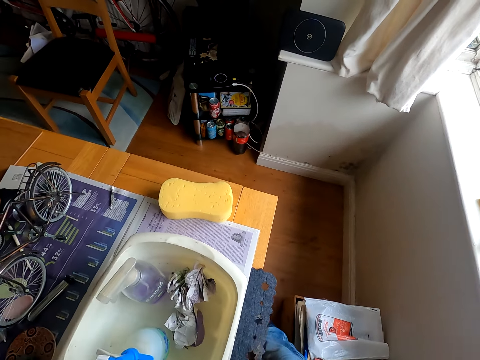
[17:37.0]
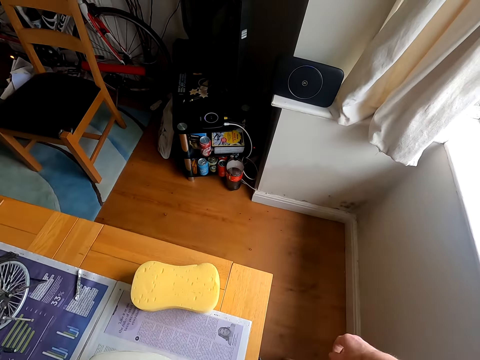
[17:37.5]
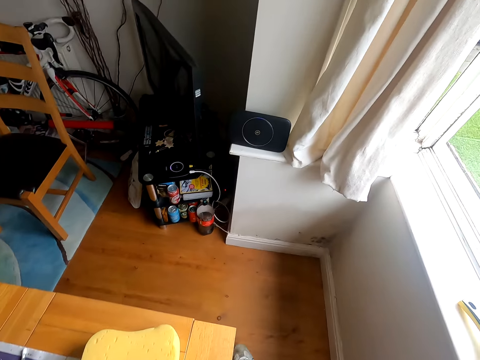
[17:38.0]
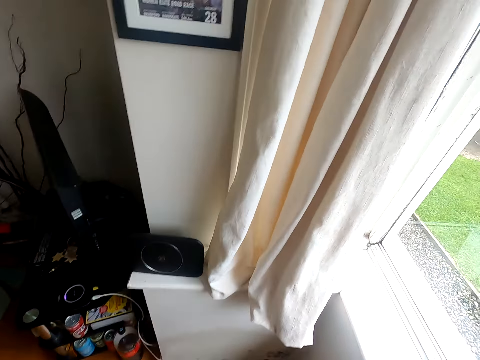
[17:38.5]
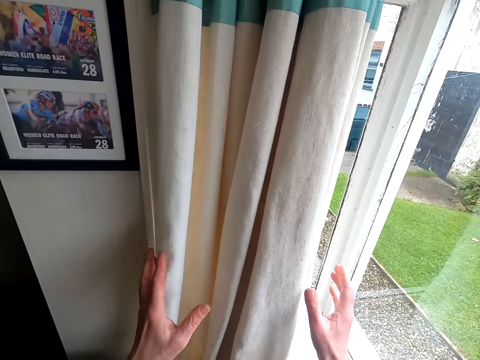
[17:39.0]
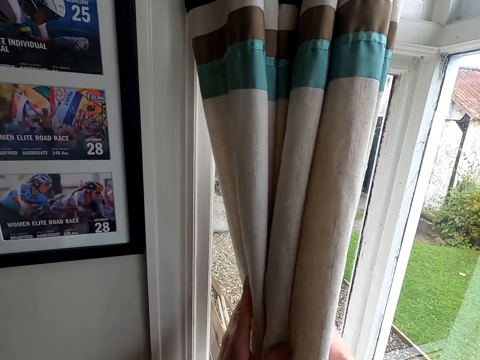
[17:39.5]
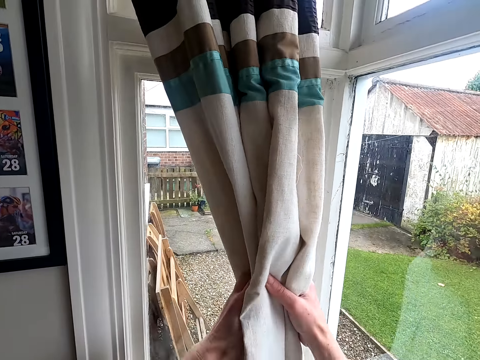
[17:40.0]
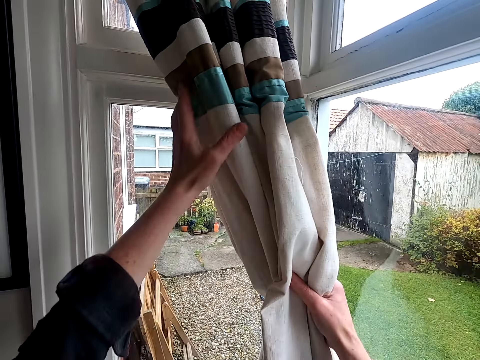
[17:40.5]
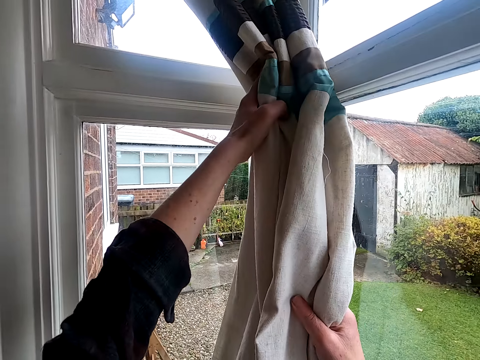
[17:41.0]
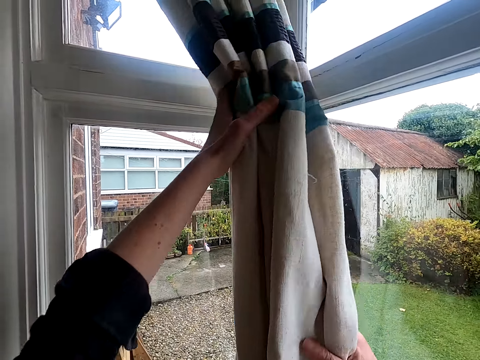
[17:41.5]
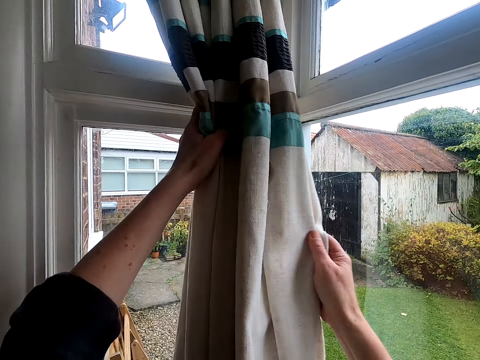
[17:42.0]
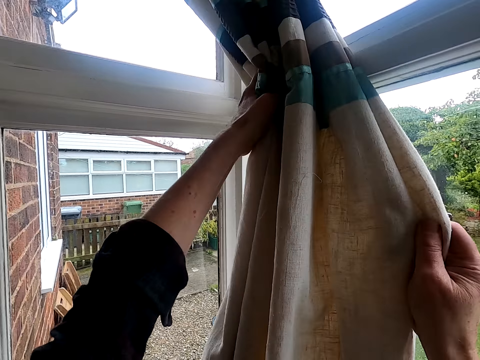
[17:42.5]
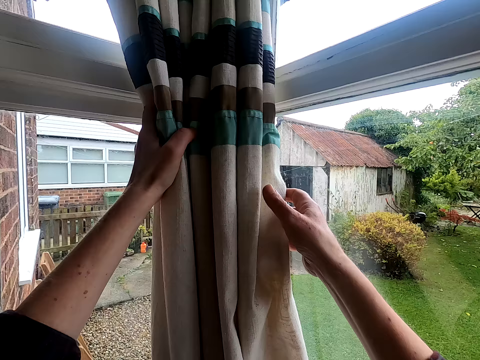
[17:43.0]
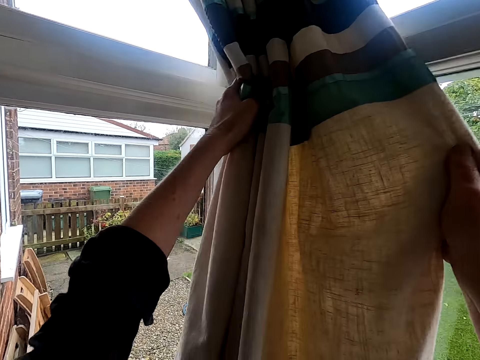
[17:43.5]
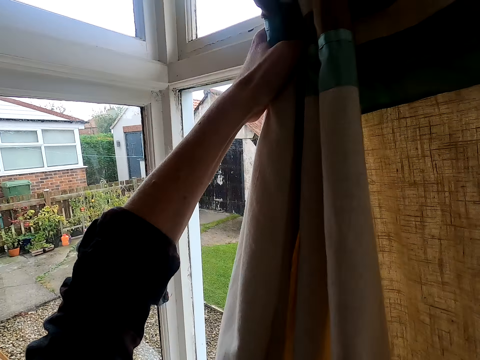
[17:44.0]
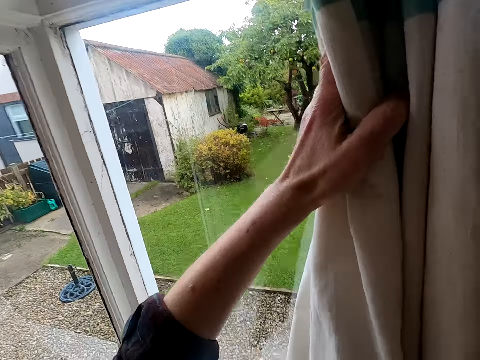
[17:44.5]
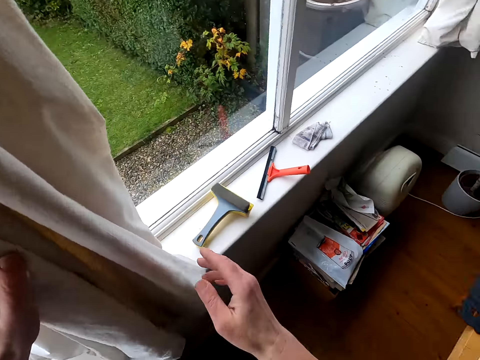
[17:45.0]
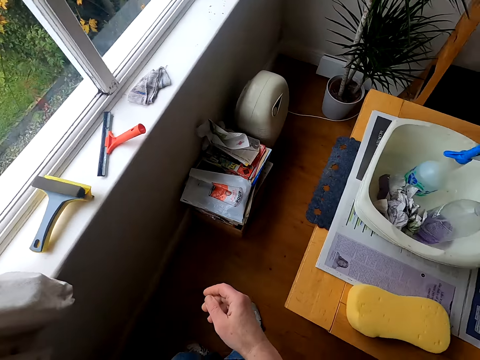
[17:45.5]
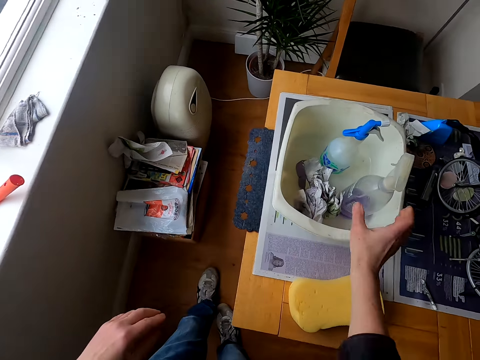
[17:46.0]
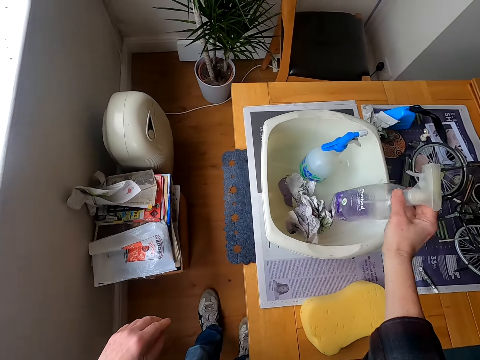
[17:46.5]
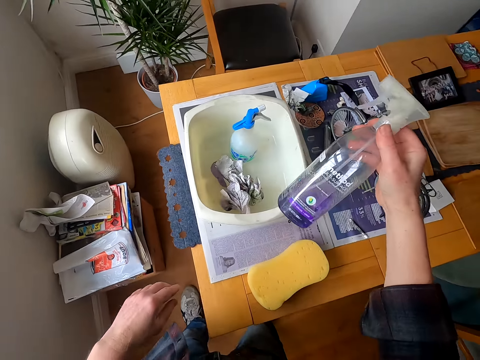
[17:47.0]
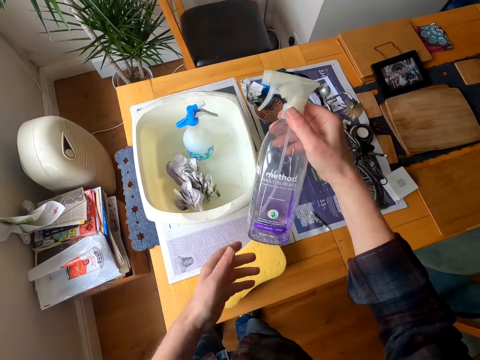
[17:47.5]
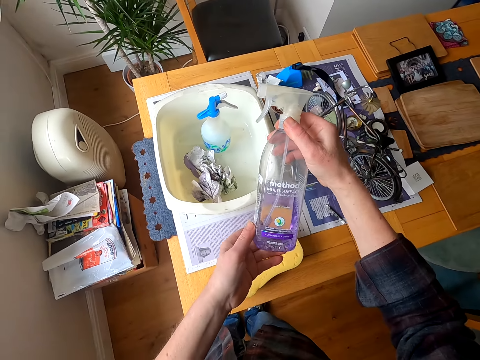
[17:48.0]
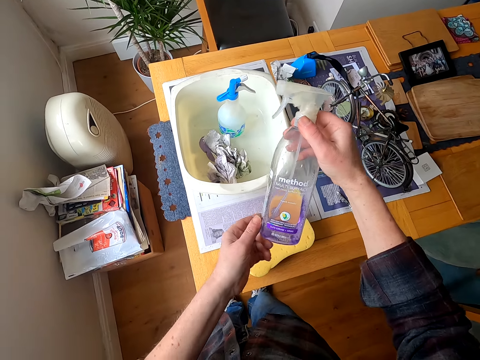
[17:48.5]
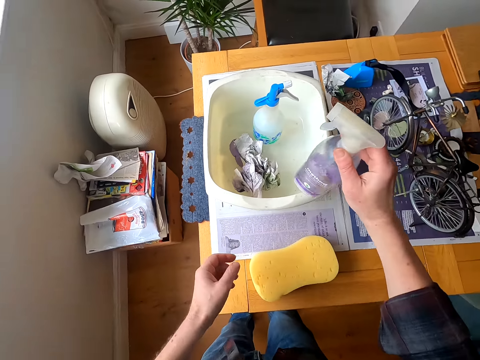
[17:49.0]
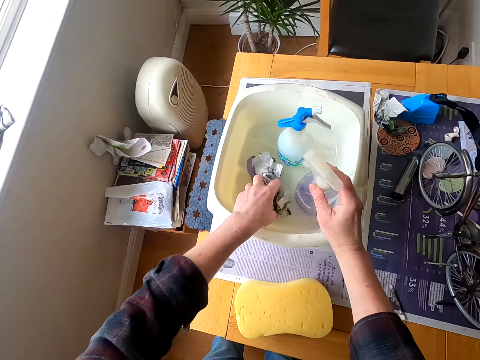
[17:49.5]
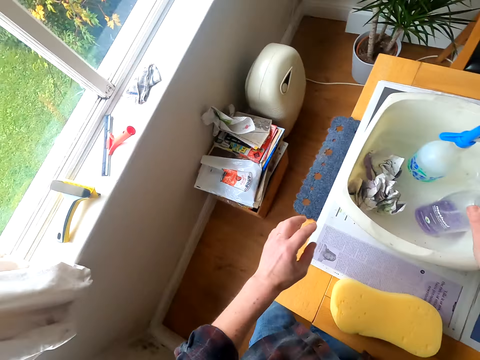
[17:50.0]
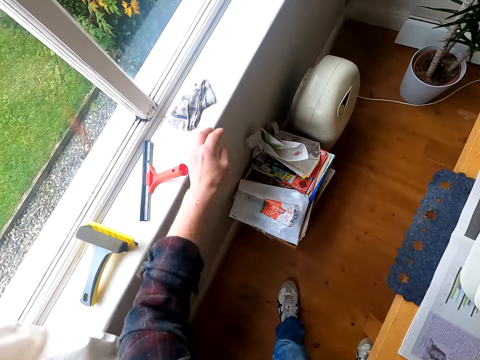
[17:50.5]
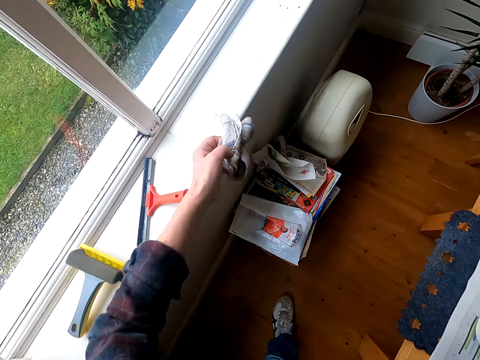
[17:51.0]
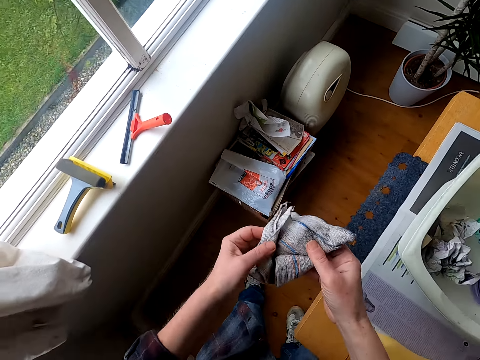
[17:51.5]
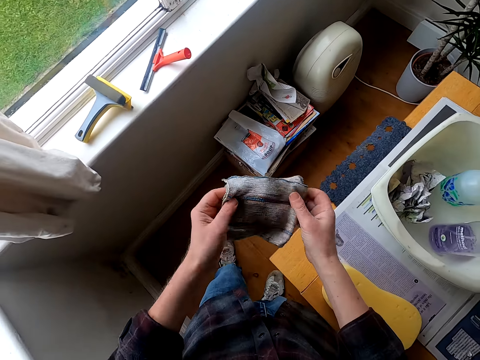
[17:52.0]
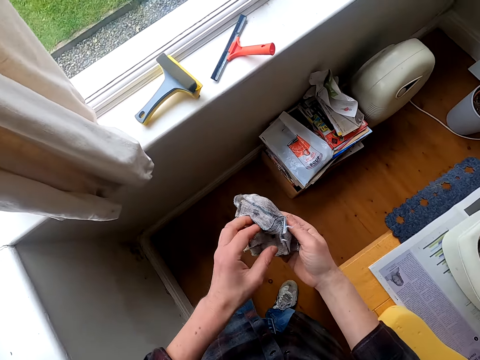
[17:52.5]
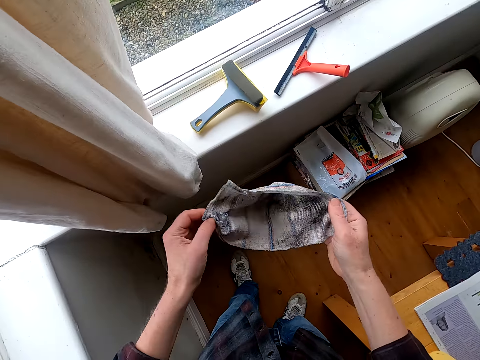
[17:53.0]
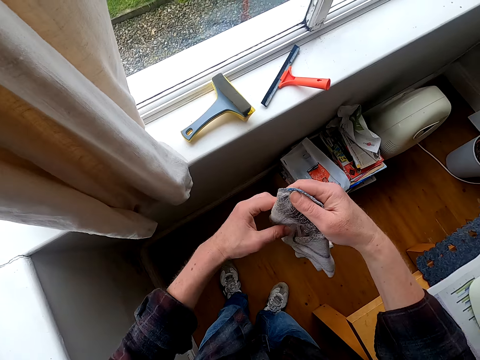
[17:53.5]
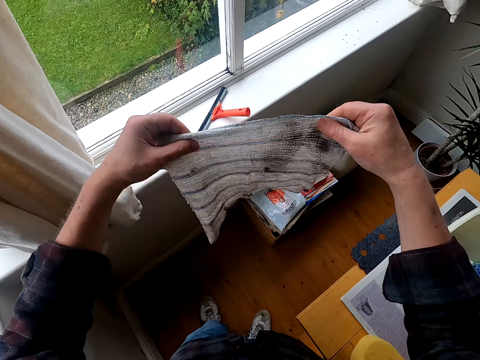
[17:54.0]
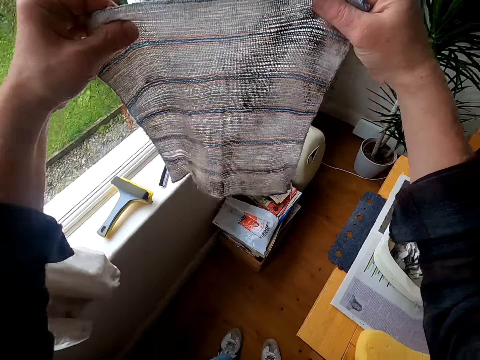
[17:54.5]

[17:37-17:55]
The camera wearer gathers the window curtain. They move the curtain. They pick up a bottle. They look at the spray bottle. They put the spray bottle in the bucket. They pick up a piece of cloth or cleaning cloth on the table. They stretch the cleaning cloth.

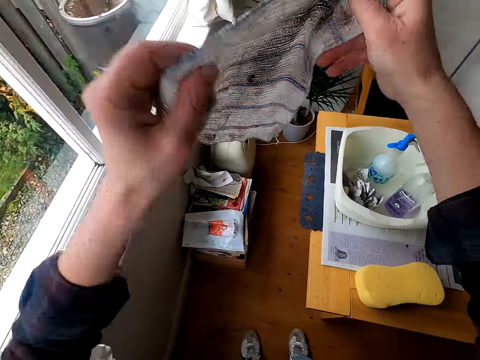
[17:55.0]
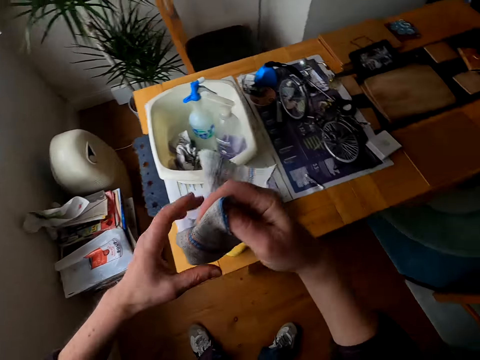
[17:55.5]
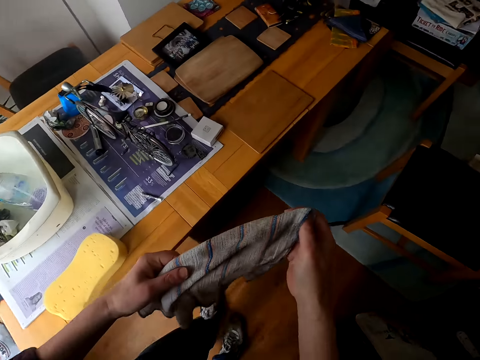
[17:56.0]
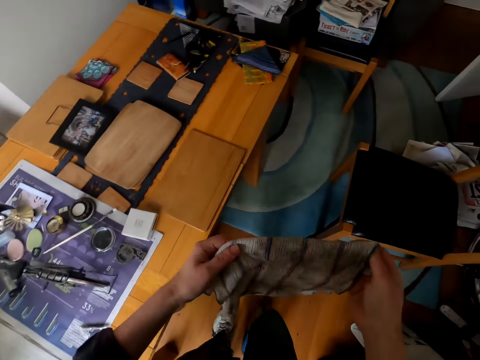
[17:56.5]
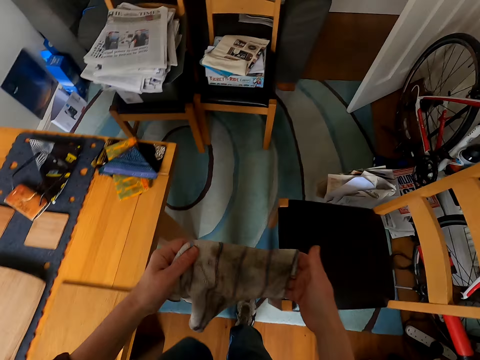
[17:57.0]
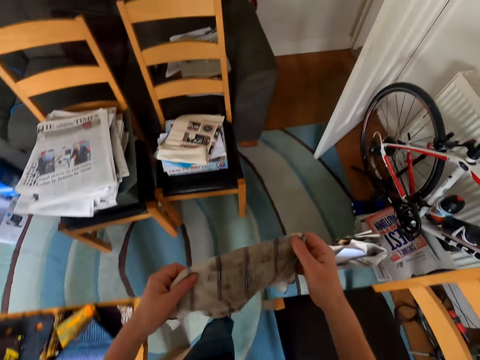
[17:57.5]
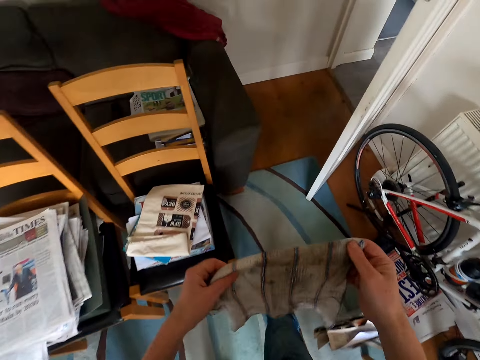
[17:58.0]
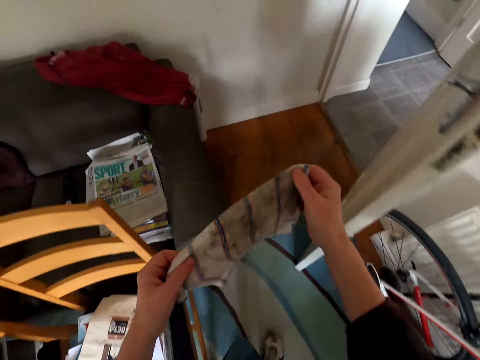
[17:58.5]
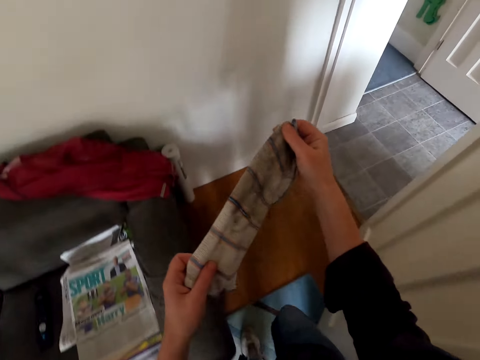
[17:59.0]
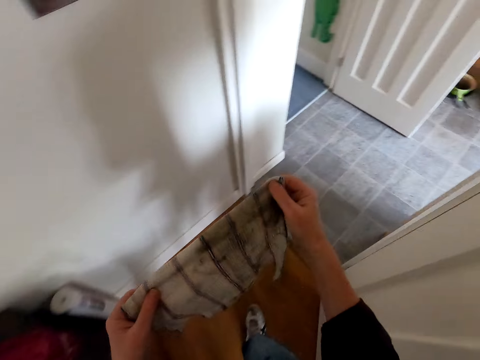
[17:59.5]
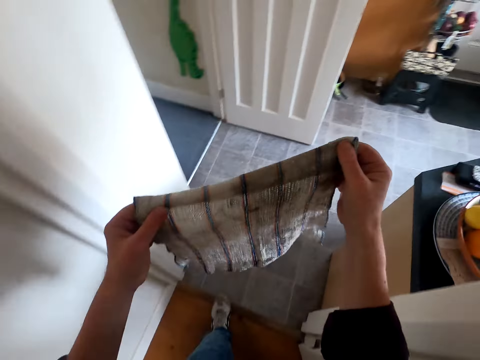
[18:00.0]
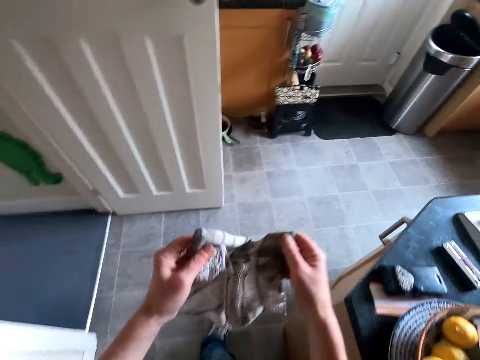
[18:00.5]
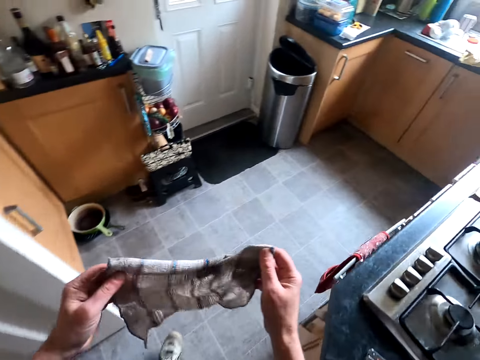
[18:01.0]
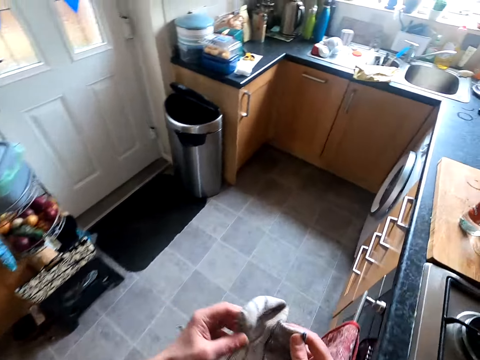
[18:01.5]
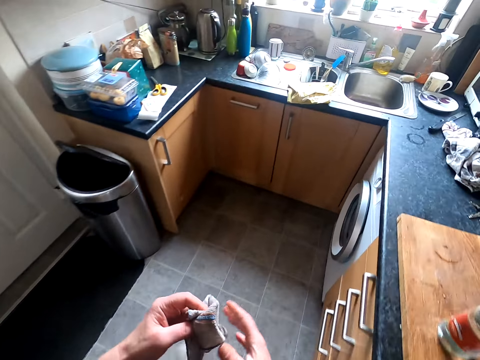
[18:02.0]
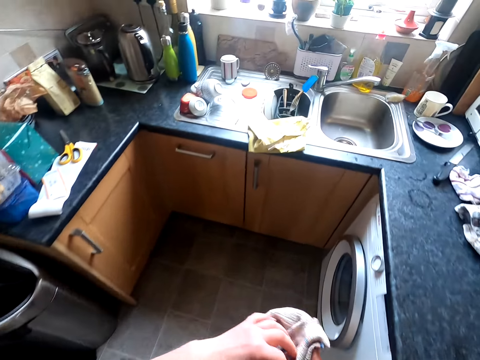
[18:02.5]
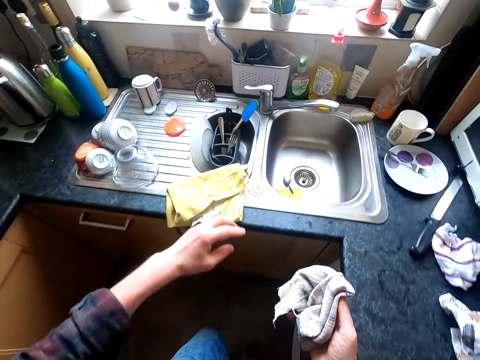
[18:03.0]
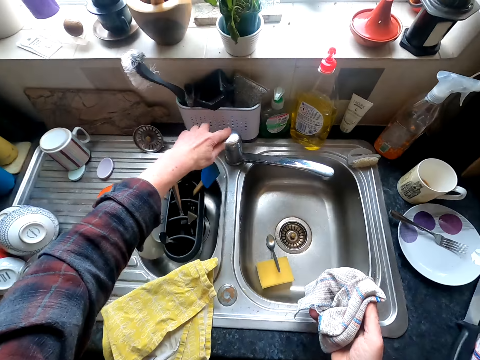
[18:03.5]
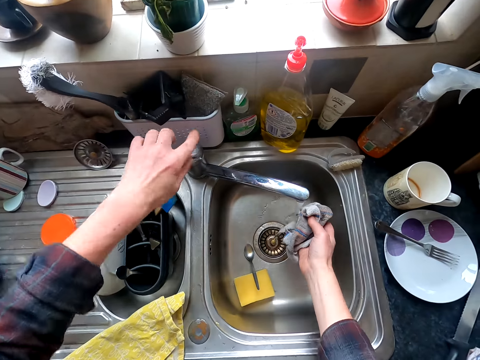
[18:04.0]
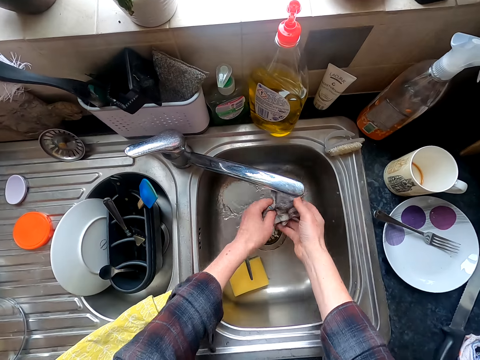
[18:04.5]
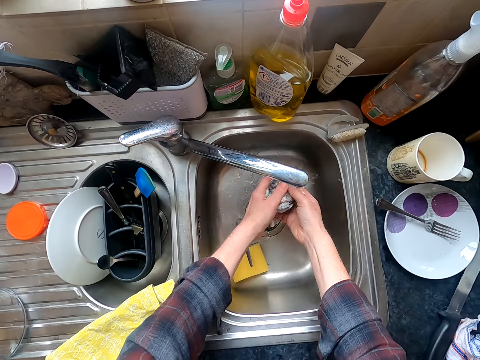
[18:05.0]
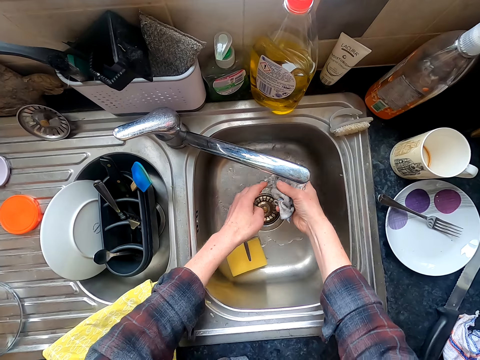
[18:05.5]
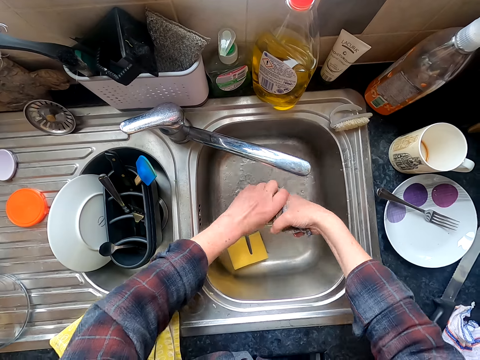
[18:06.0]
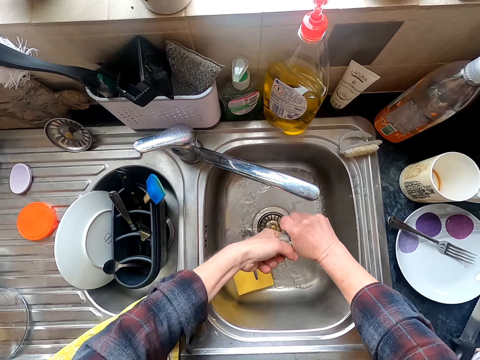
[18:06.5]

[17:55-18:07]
The camera wearer looks at the piece of cloth. They turn the cleaning cloth. They walk towards the kitchen. They open the tap. They wash the cleaning cloth.
